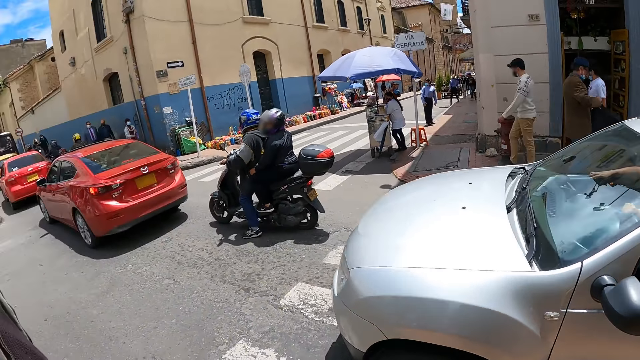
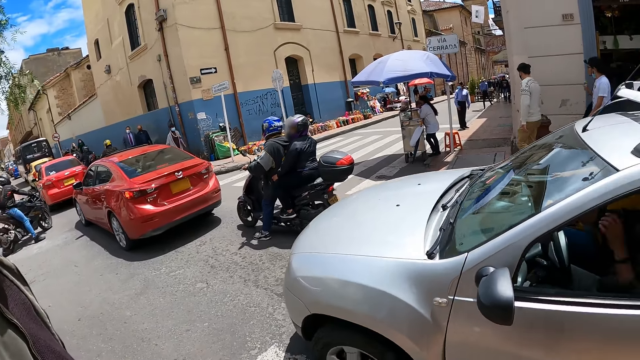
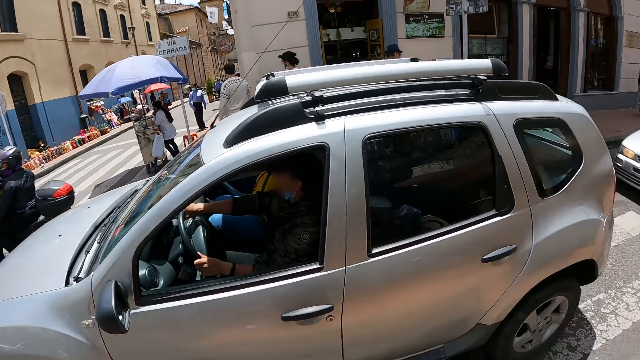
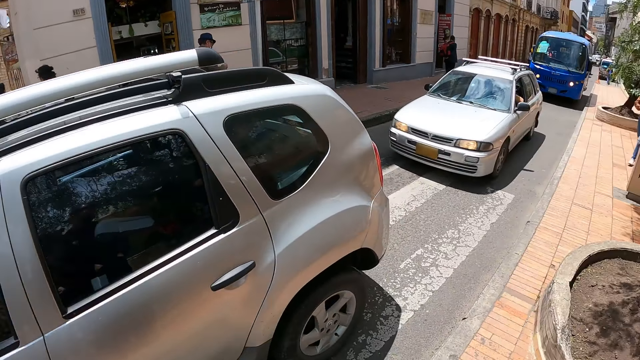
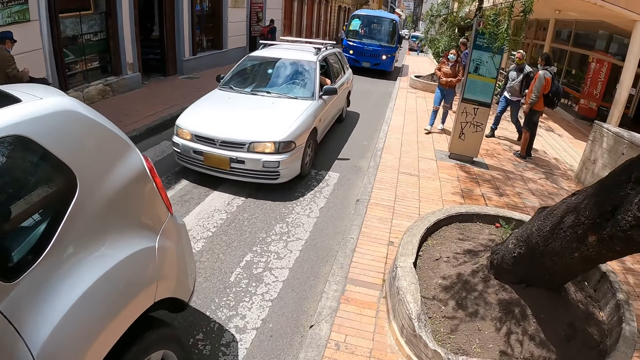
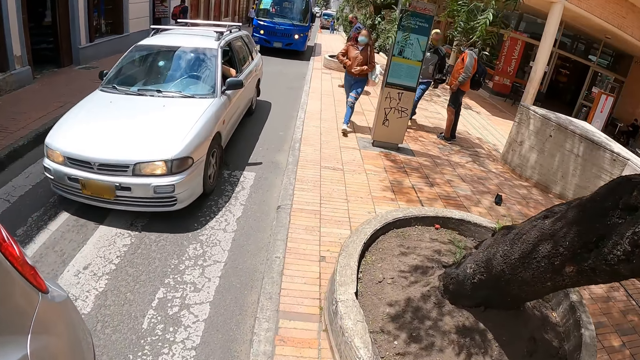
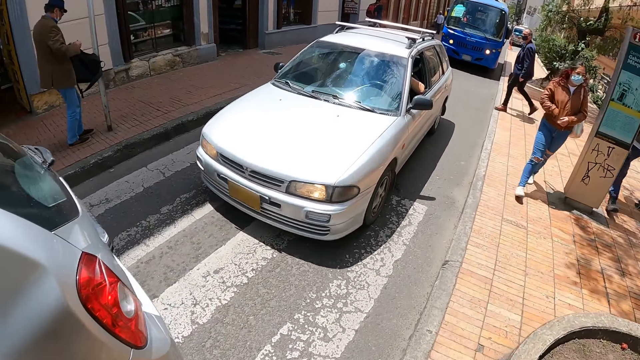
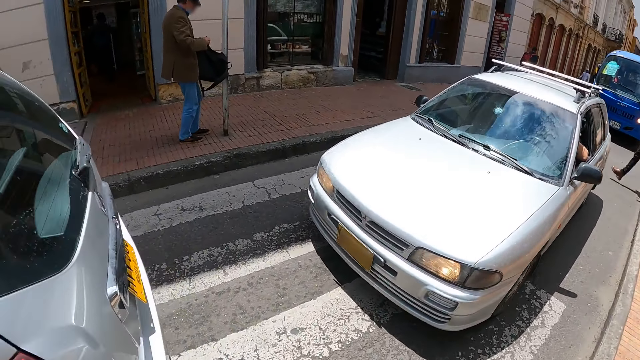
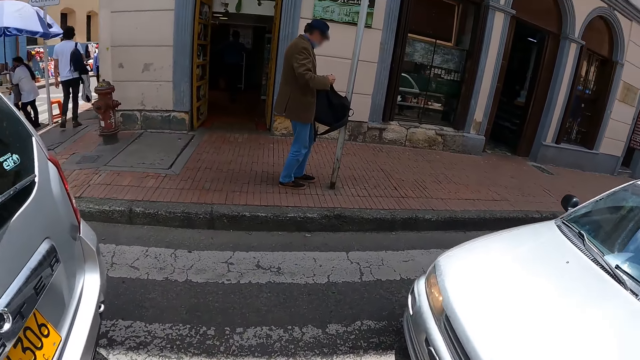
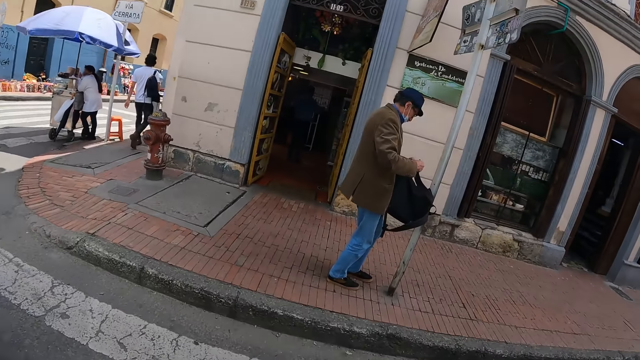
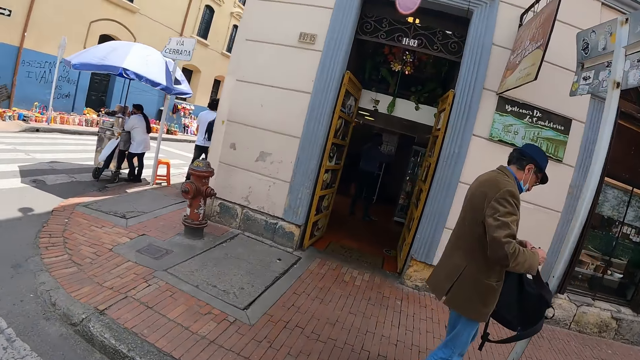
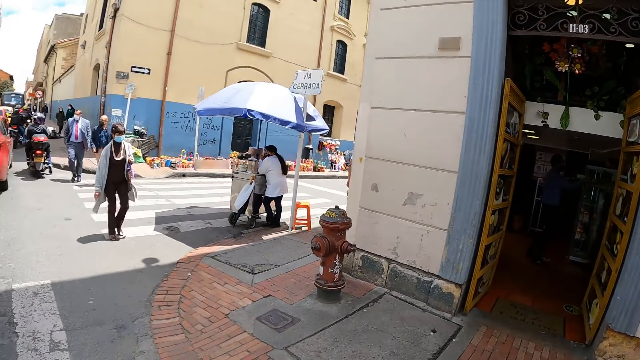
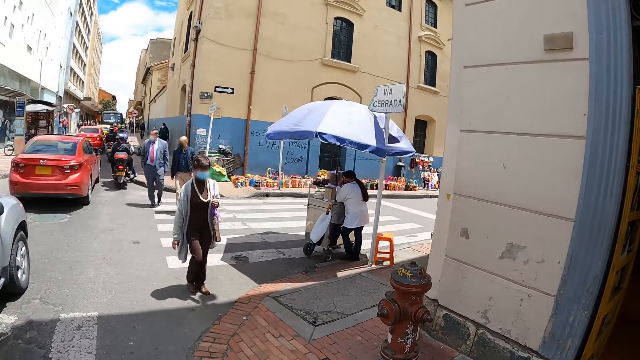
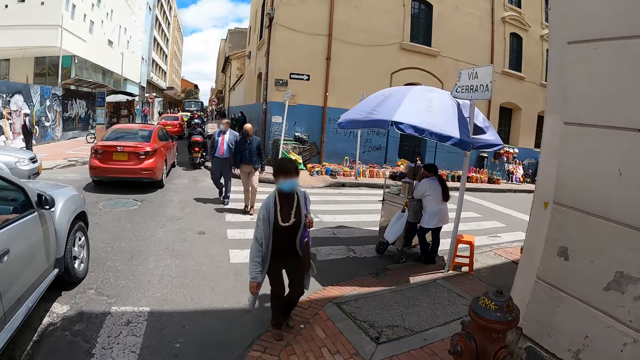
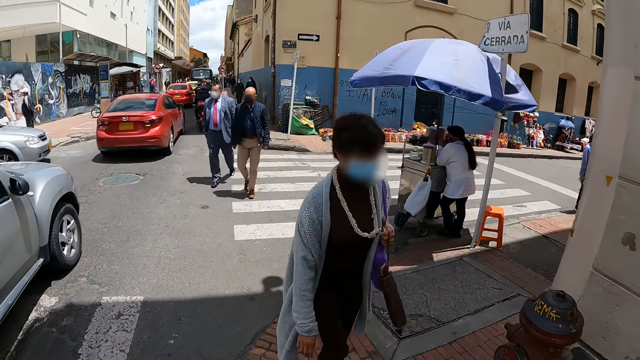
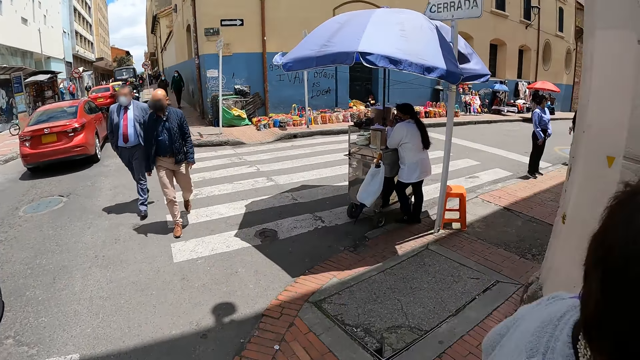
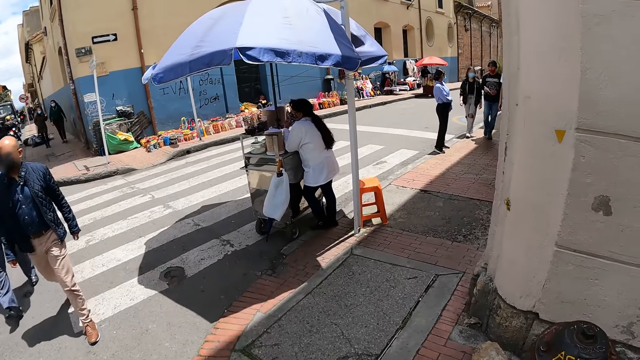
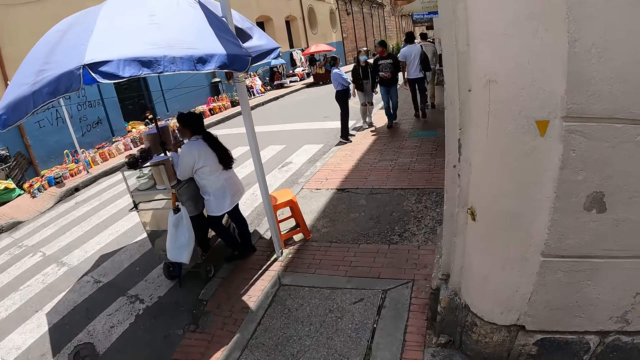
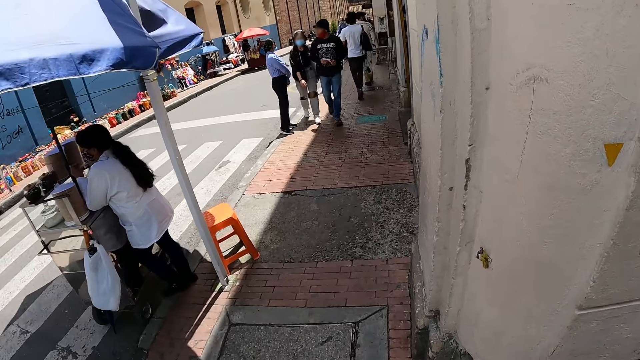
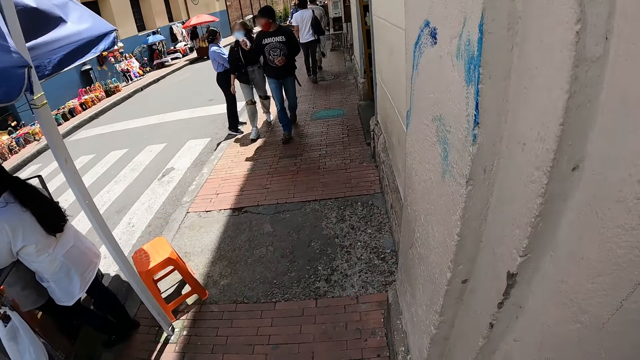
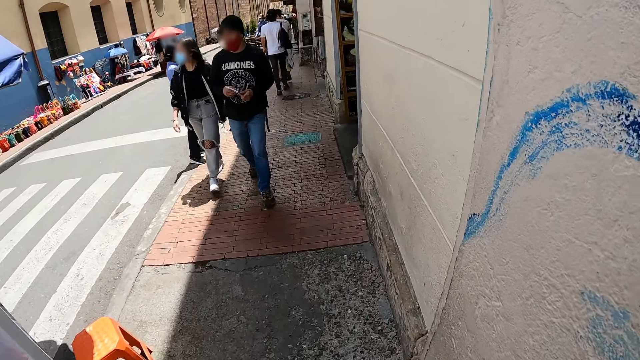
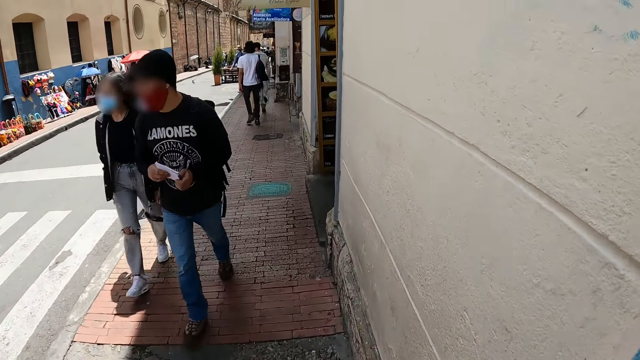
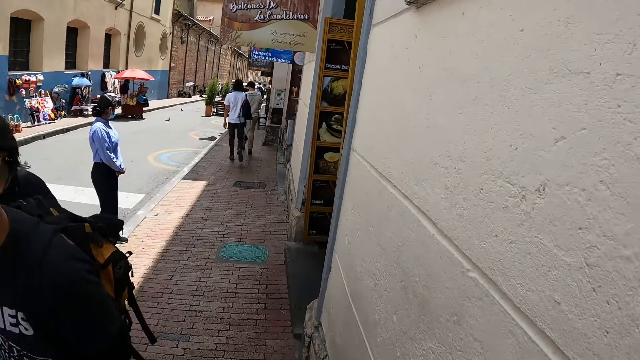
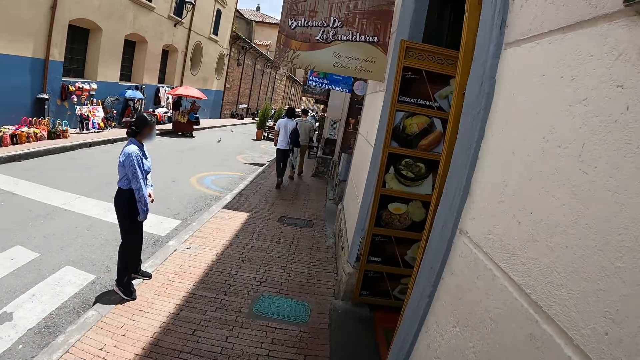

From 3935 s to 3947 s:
The camera wearer walks across the road. They walk.

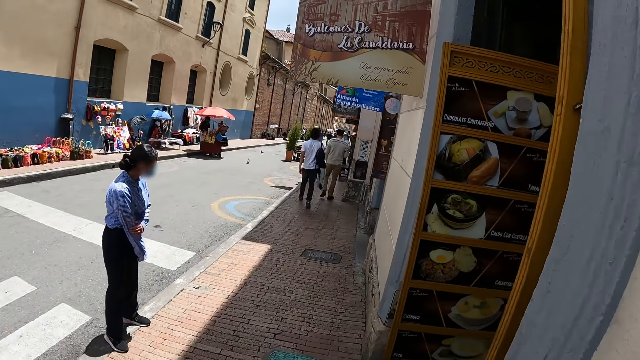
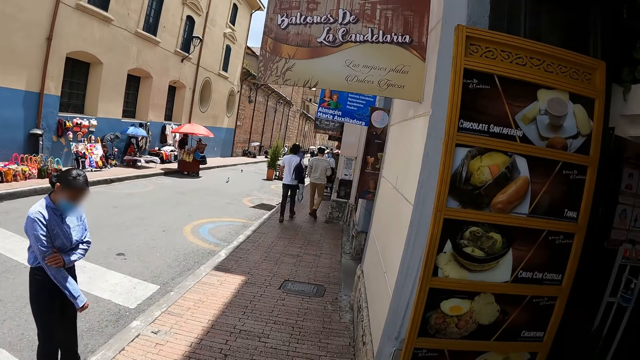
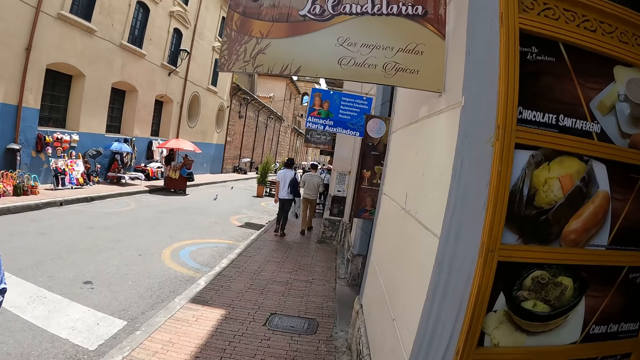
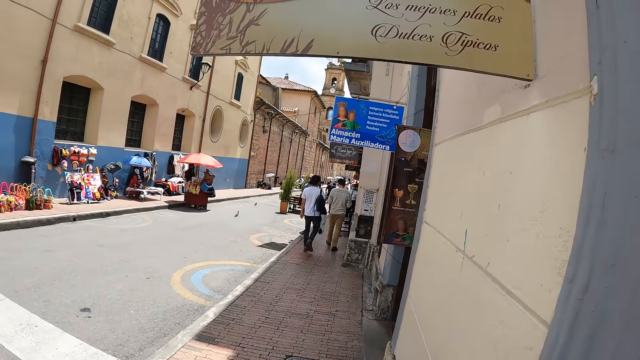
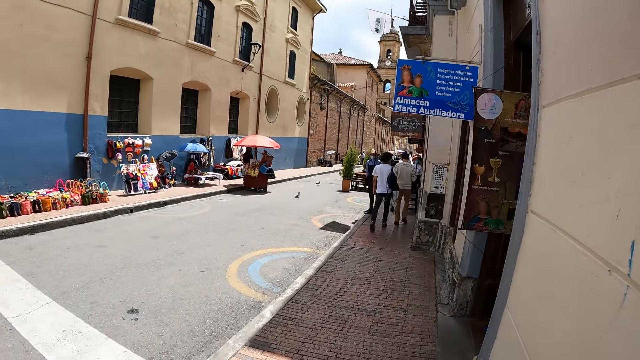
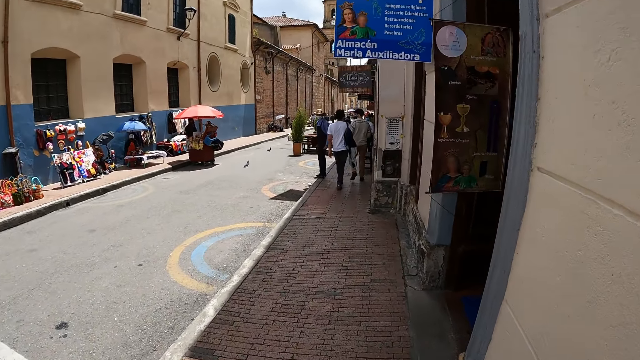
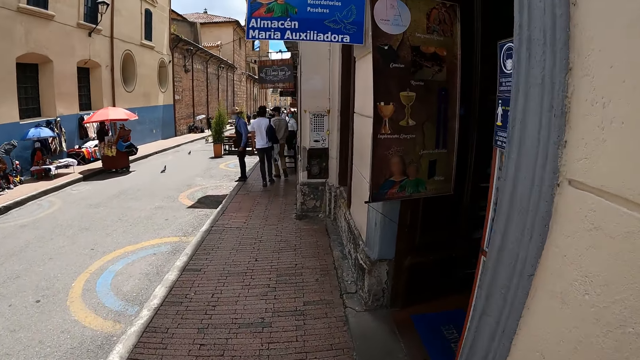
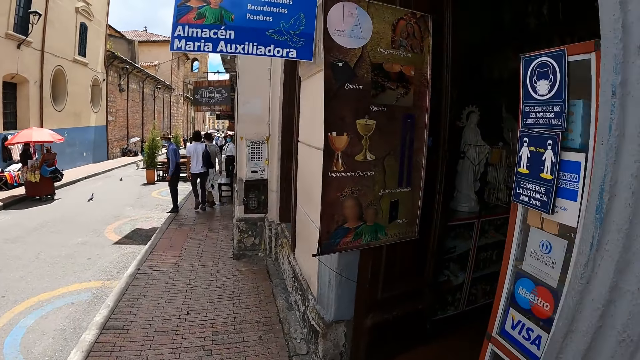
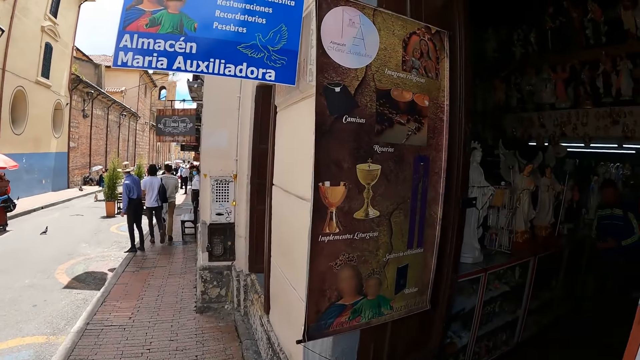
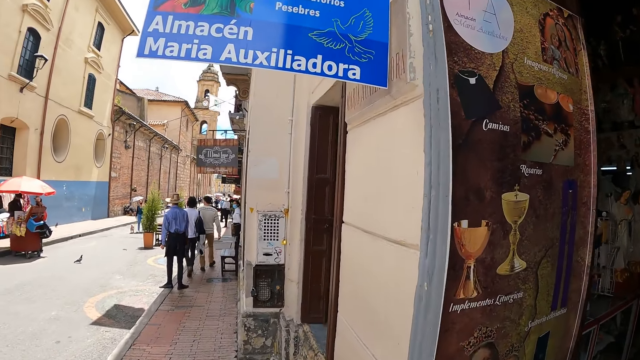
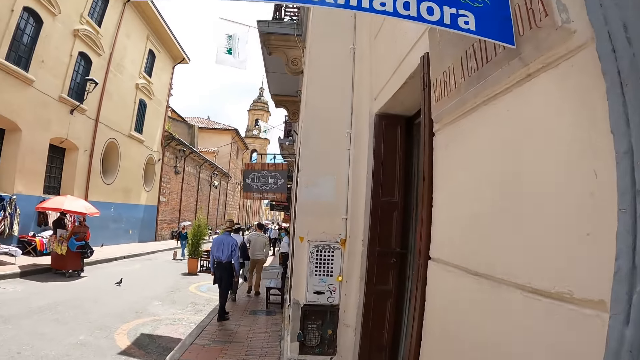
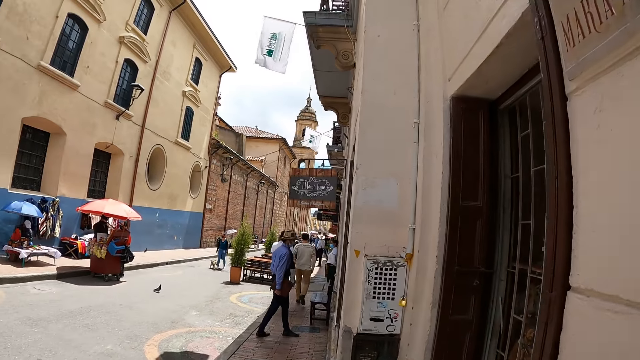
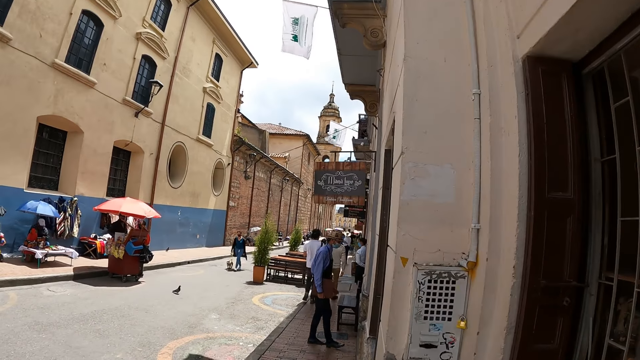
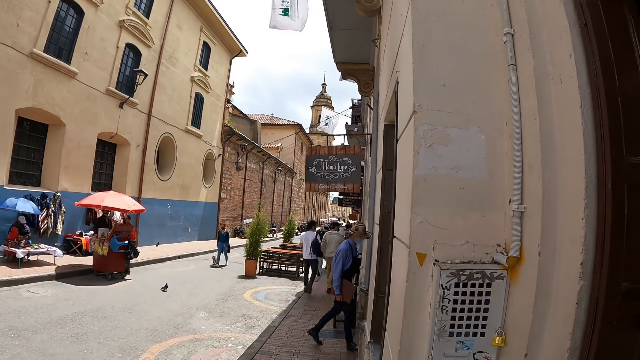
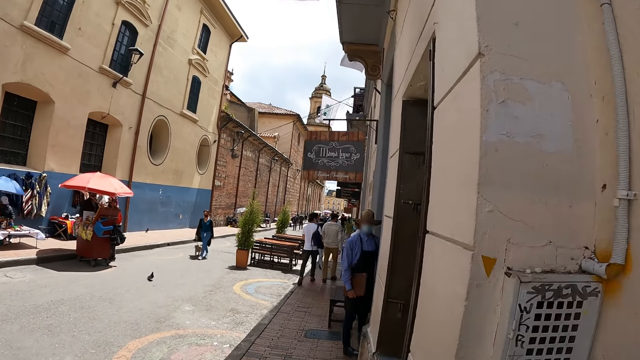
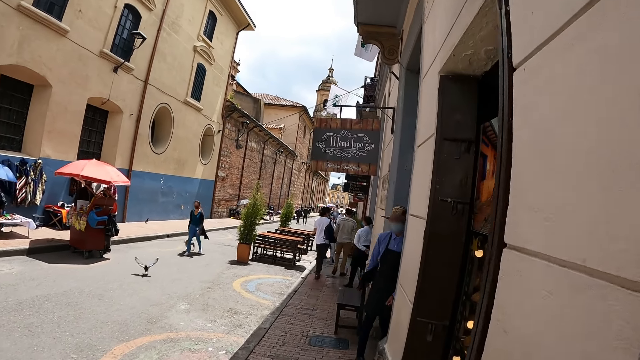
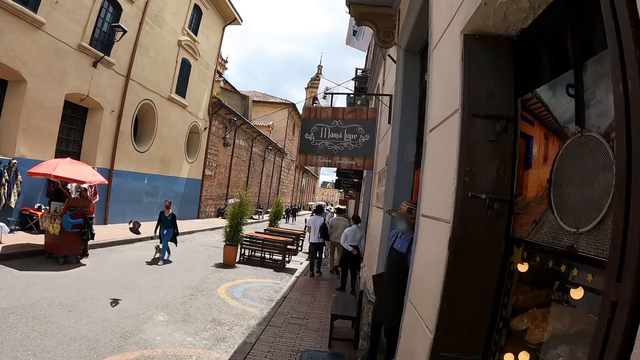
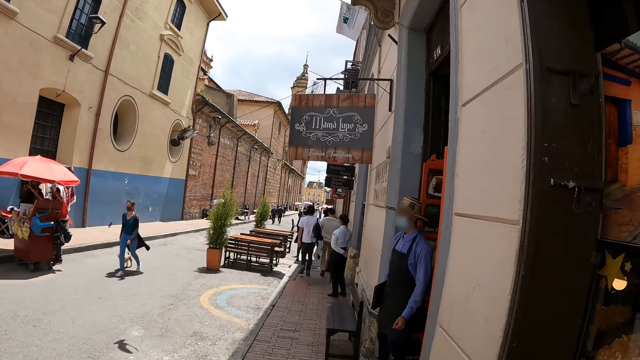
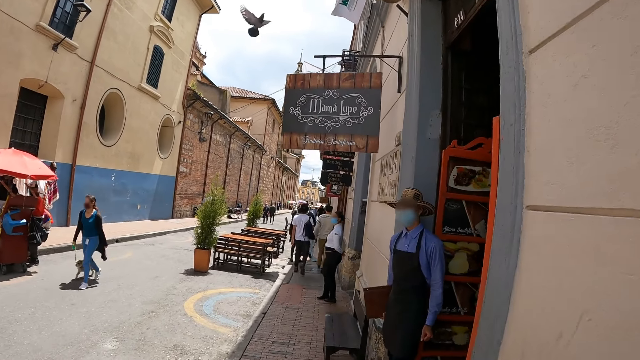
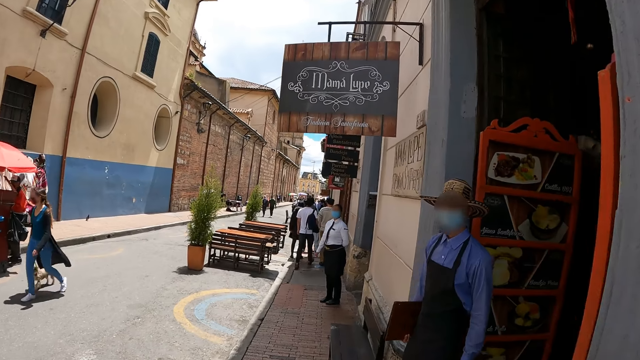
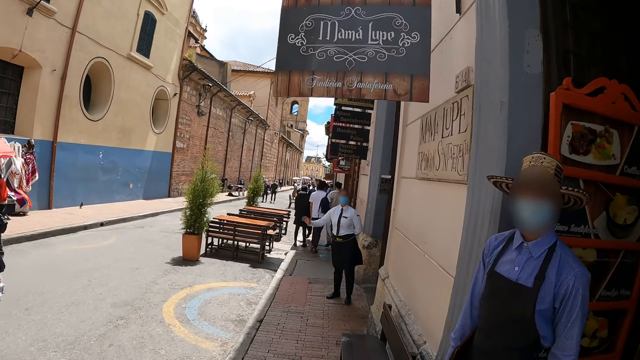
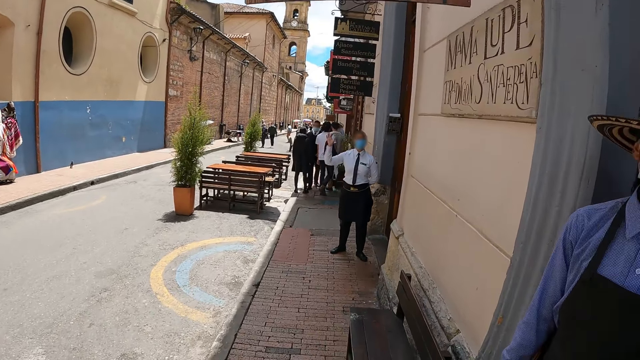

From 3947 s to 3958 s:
The camera wearer crosses the road.
